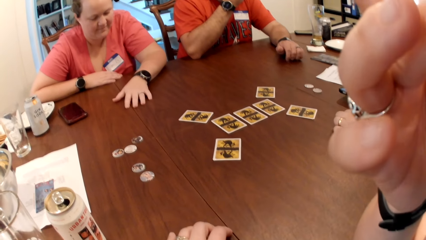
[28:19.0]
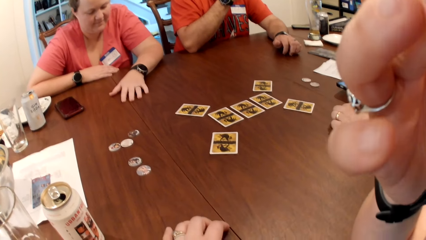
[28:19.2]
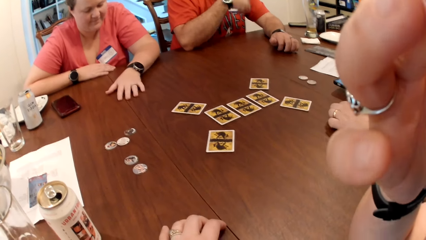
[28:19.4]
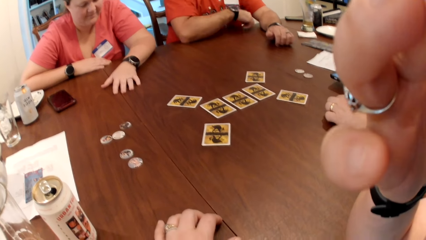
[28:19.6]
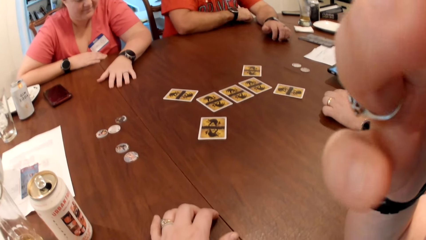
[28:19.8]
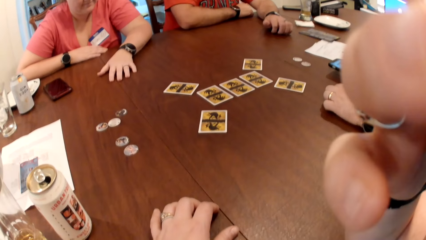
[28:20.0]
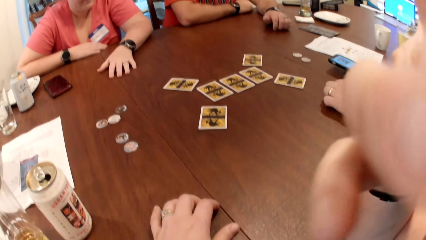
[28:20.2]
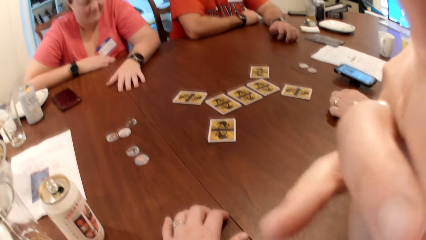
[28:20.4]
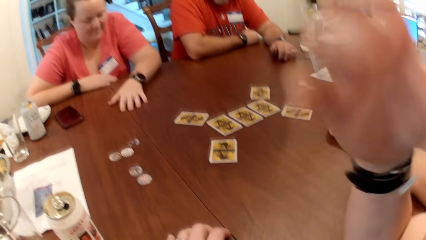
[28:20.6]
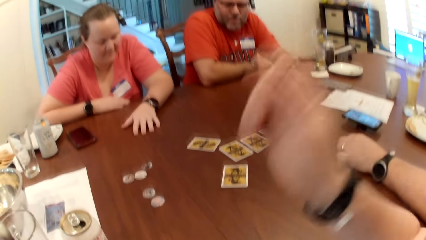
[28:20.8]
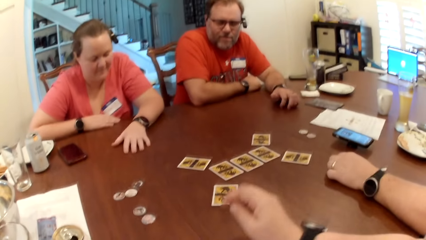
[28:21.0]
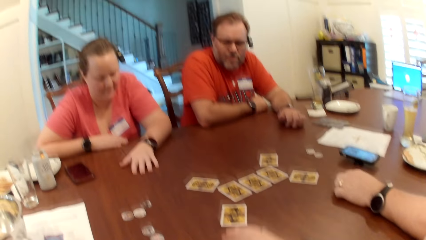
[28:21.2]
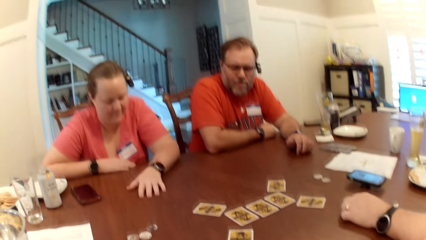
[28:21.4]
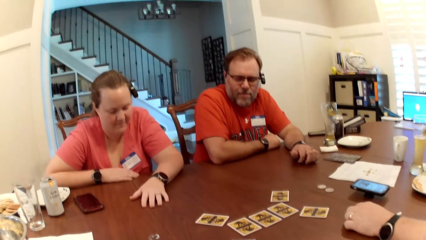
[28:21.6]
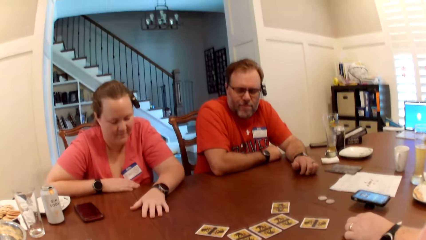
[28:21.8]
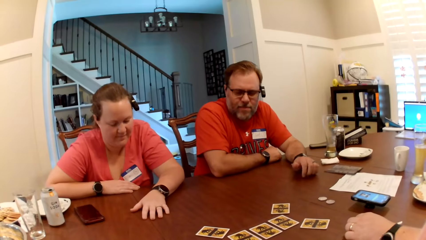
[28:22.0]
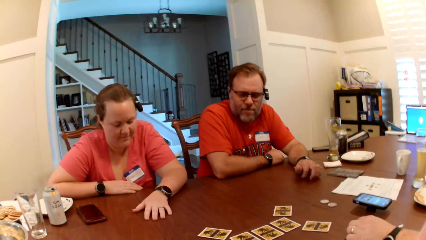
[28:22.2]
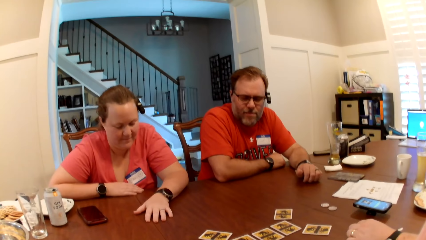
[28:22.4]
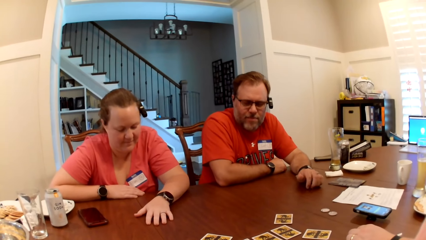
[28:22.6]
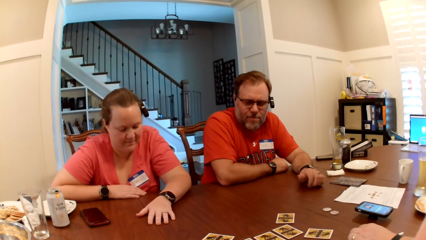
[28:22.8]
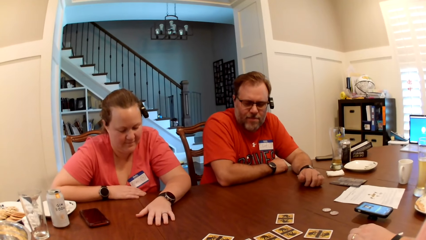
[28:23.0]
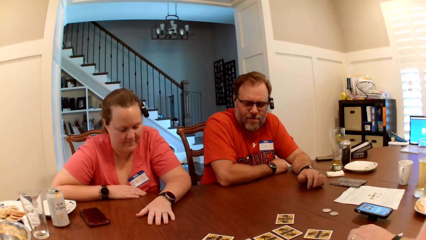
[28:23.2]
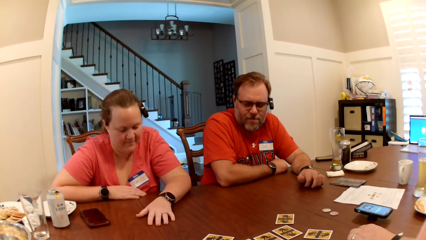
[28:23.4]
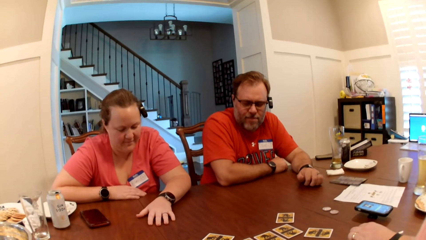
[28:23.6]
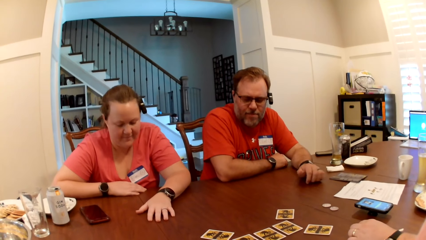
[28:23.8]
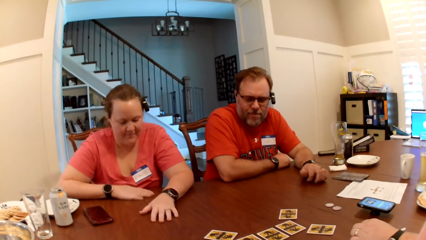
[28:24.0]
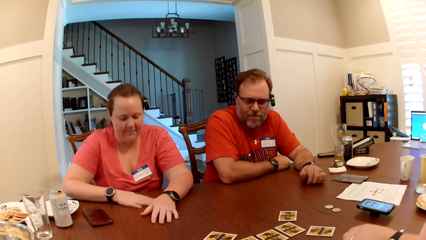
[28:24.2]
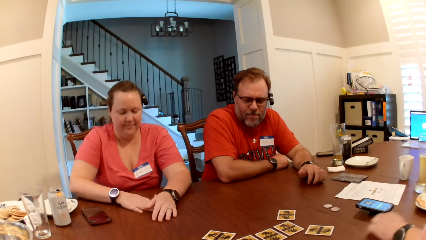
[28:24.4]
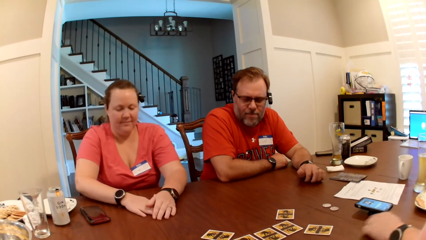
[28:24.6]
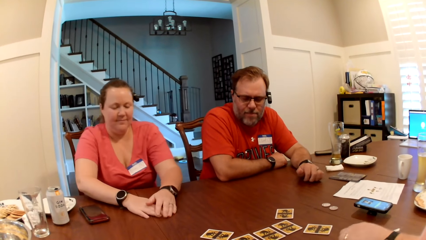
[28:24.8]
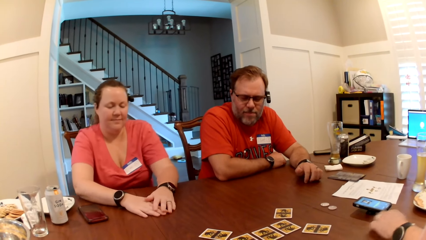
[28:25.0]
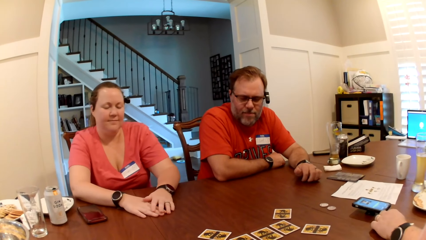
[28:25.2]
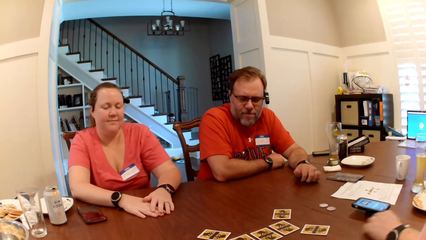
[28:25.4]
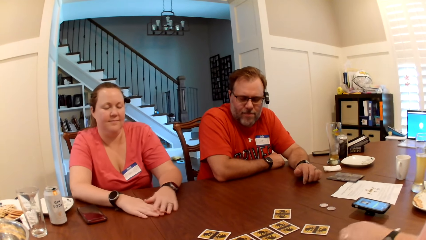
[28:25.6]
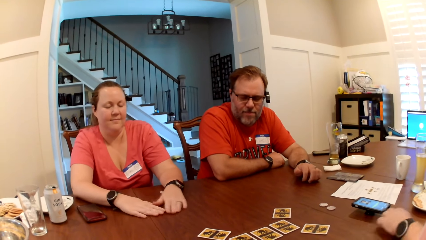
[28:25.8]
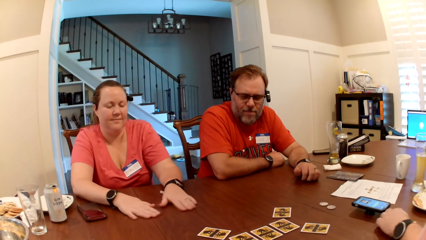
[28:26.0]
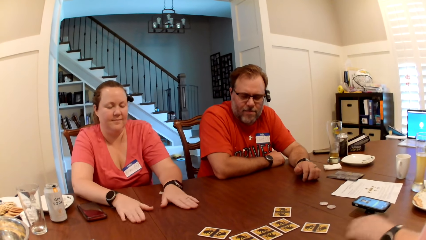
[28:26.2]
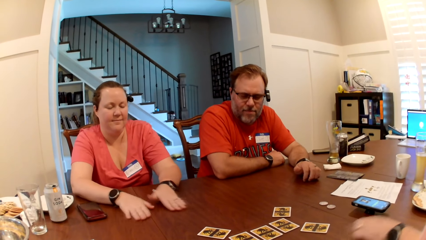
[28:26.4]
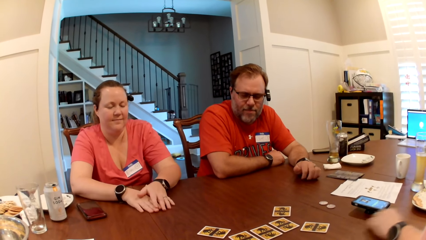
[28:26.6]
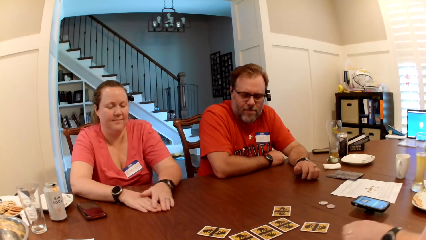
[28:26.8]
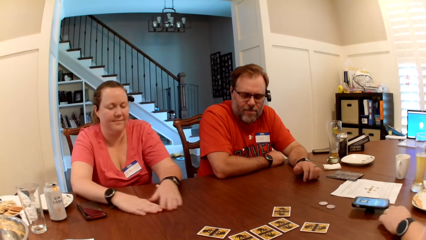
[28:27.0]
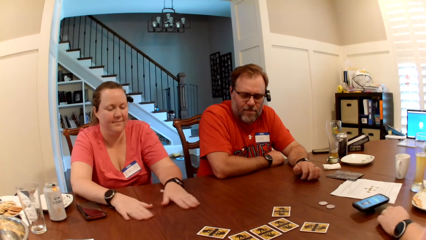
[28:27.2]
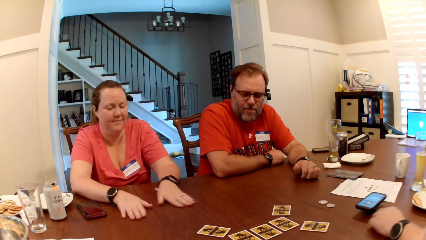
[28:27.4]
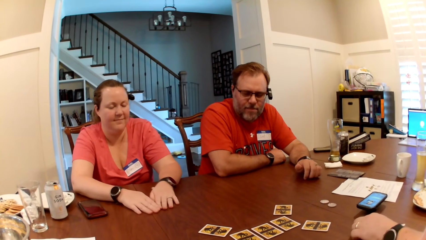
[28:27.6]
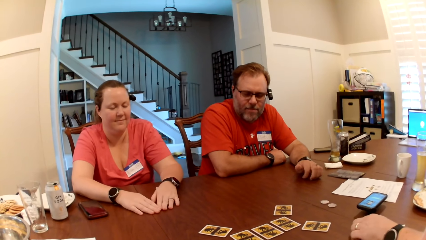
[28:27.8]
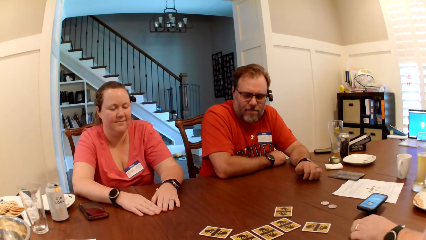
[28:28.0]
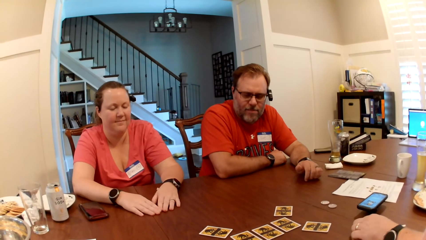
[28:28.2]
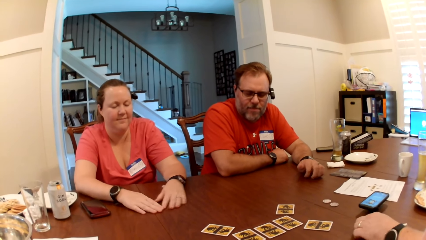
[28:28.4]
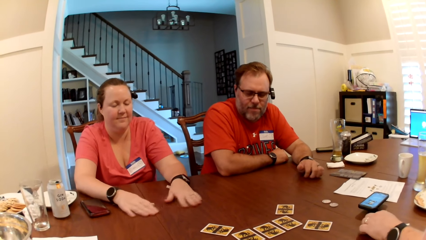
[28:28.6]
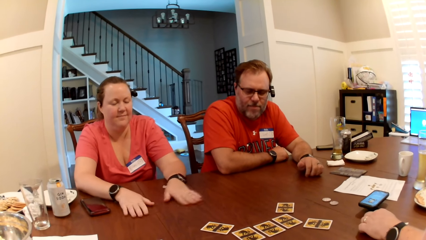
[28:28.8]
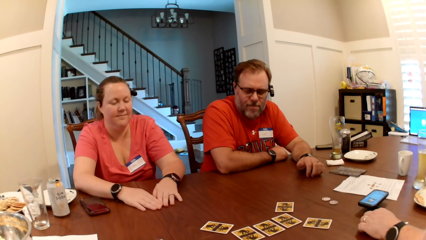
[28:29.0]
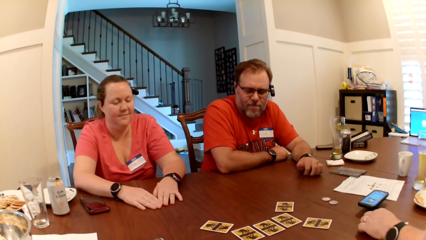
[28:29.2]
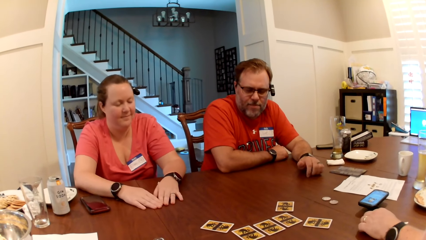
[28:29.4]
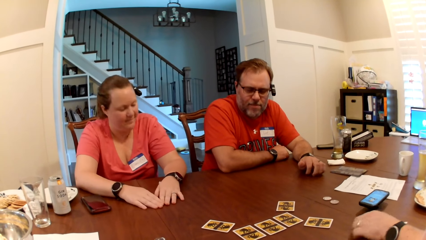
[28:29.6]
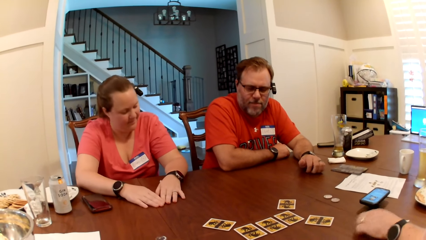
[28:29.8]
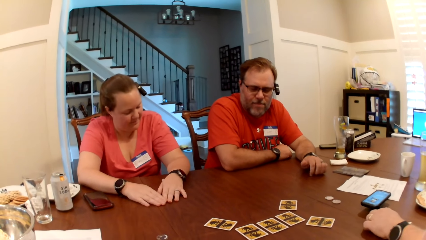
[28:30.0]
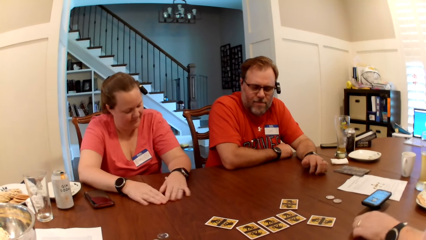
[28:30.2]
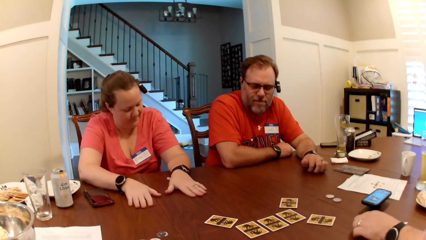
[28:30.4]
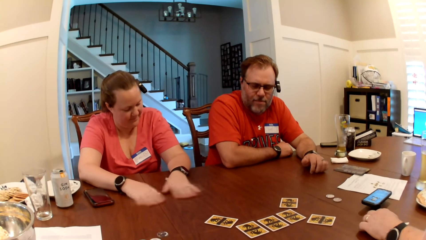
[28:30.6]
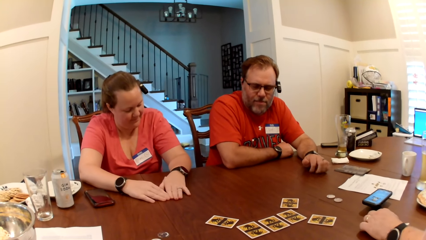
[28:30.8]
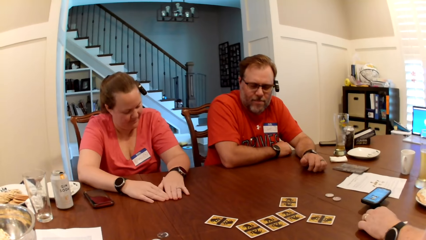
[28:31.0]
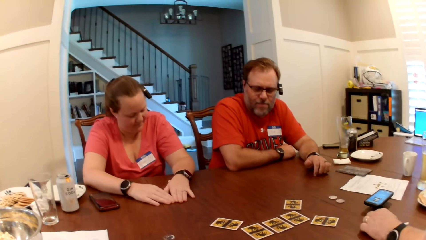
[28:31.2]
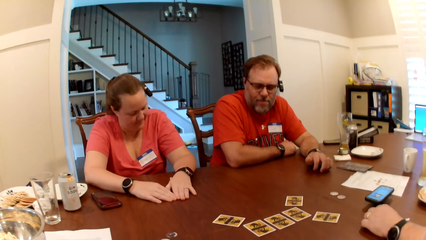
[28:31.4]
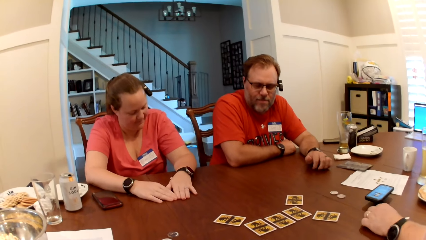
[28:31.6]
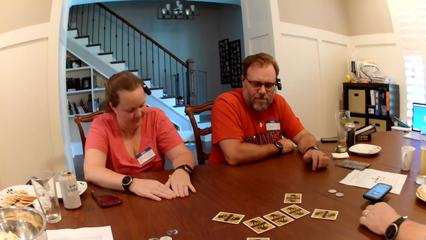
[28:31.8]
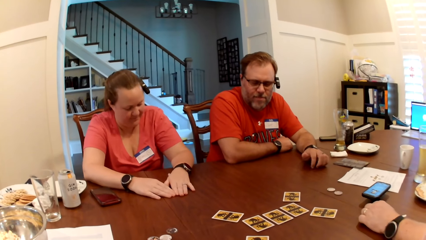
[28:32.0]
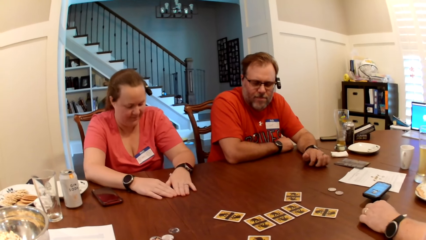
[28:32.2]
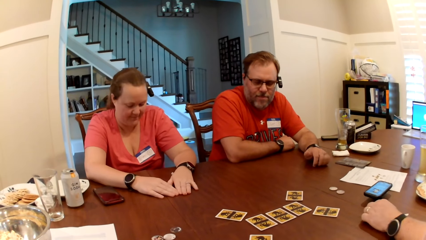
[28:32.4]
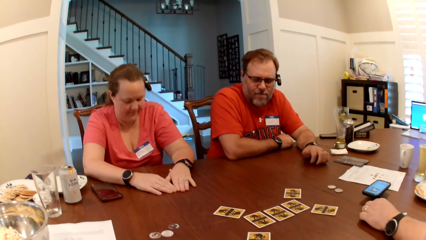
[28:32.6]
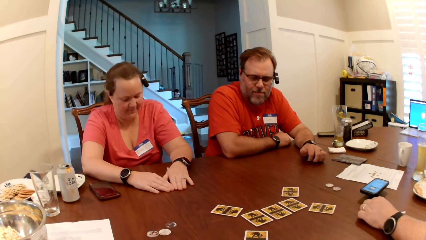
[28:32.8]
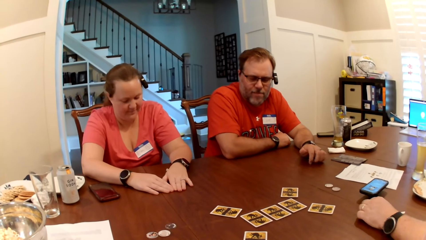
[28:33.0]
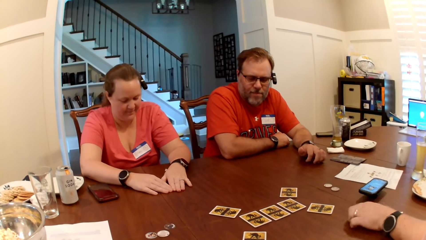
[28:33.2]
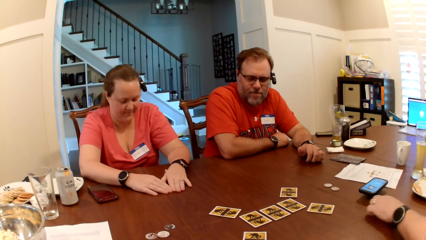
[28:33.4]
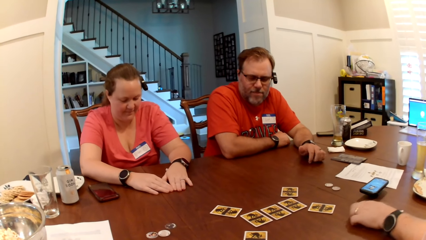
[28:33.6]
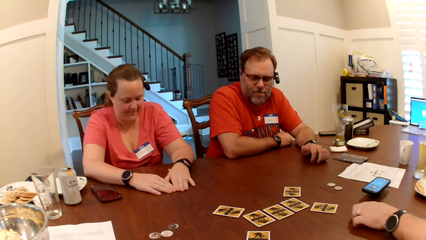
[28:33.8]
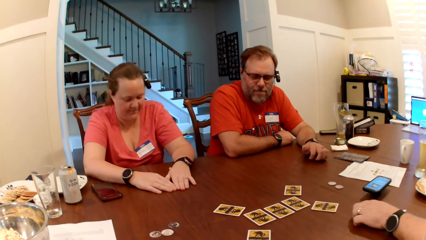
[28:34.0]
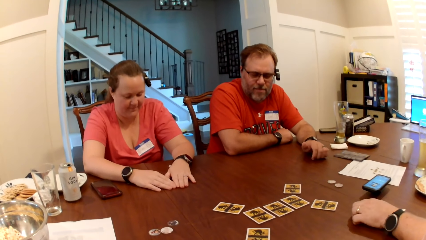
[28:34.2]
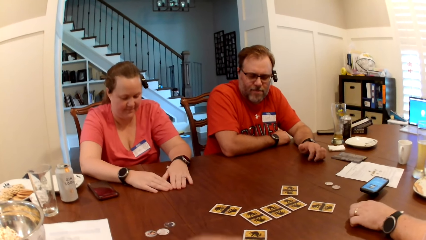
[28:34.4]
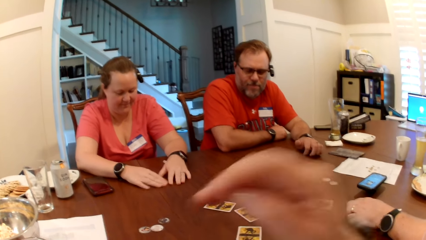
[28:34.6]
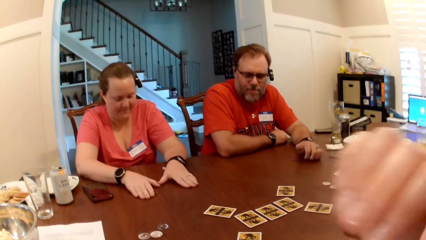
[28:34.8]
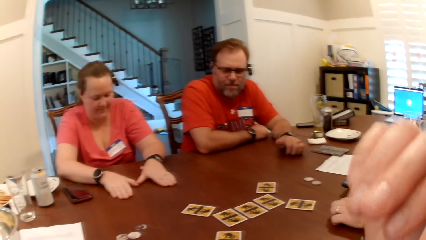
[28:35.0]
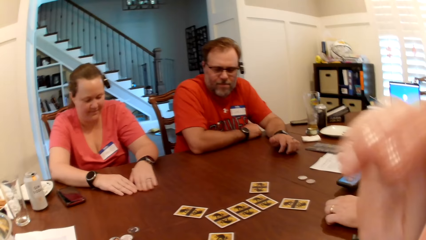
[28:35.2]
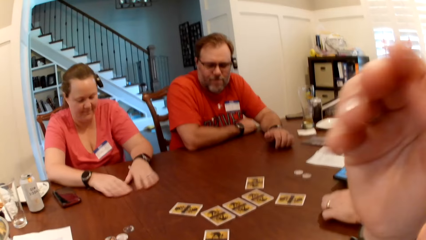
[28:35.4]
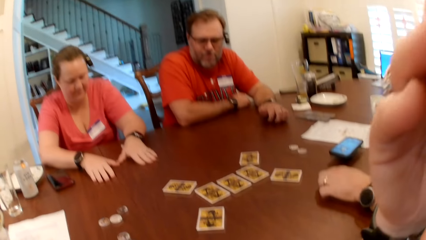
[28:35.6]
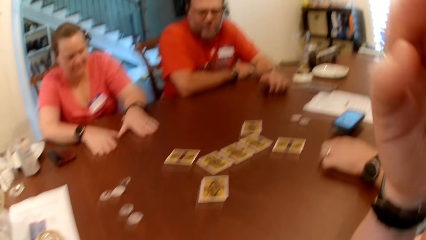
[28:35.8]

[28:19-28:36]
A woman rubs her hands on the table. A man makes a gesture.
